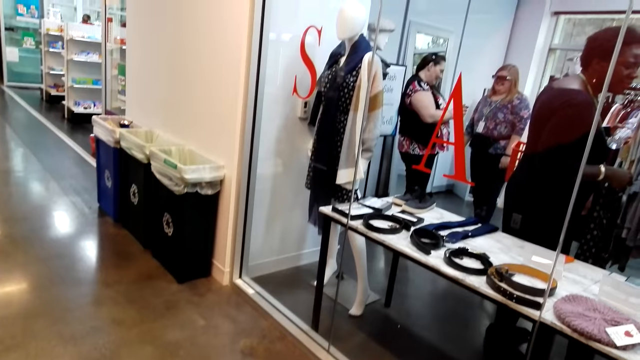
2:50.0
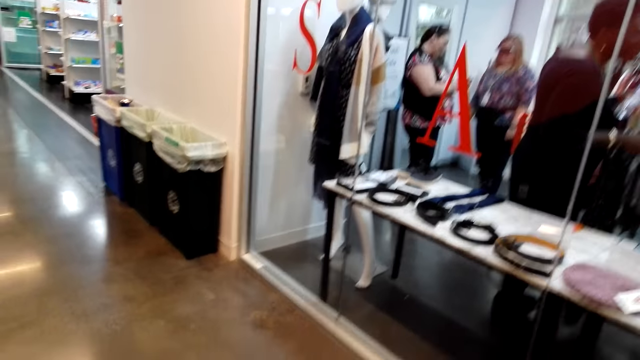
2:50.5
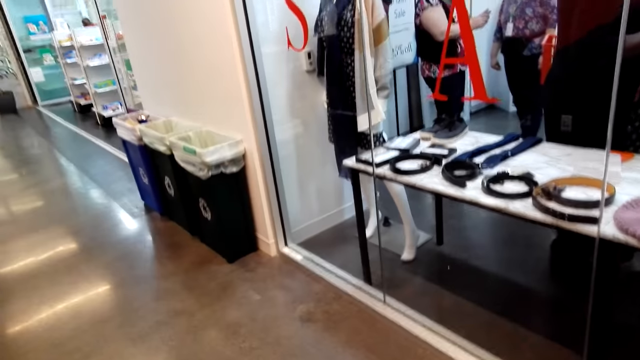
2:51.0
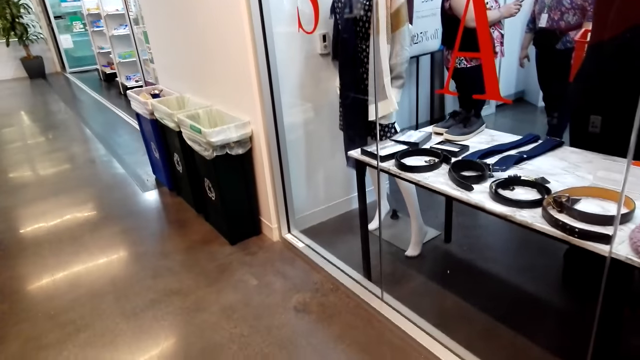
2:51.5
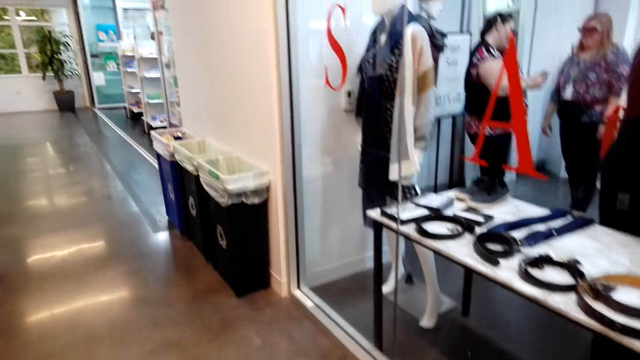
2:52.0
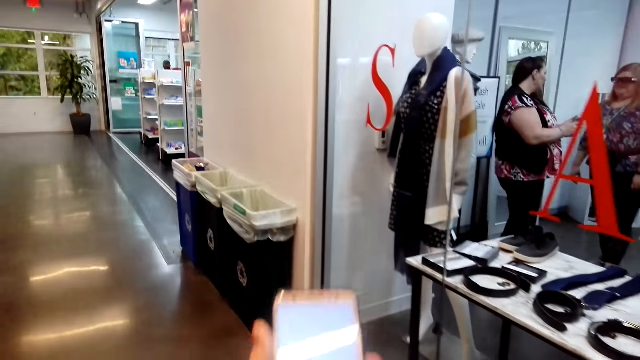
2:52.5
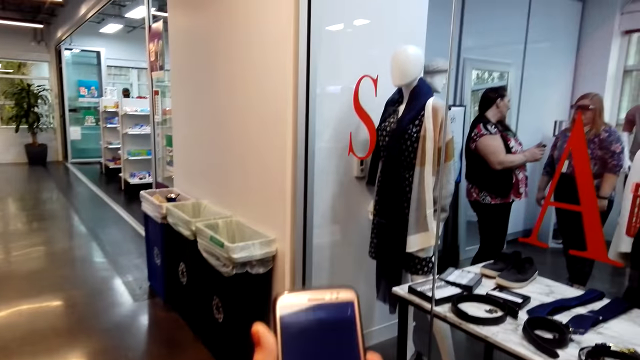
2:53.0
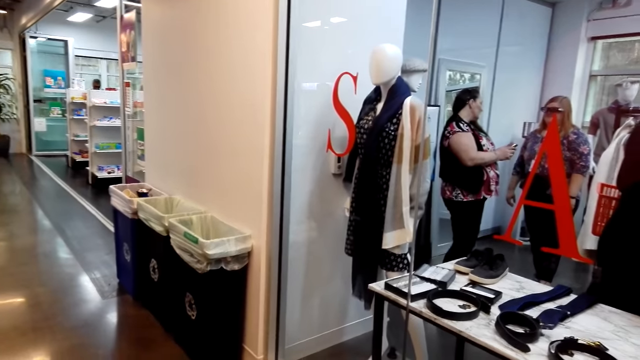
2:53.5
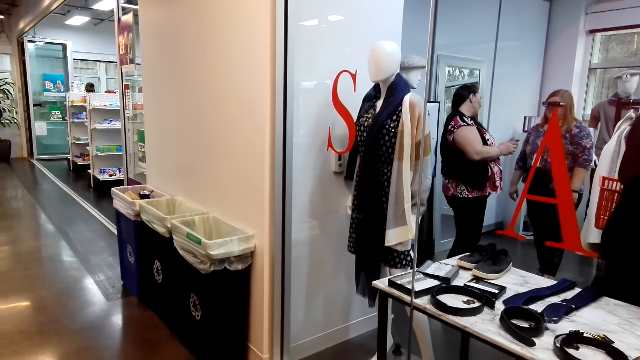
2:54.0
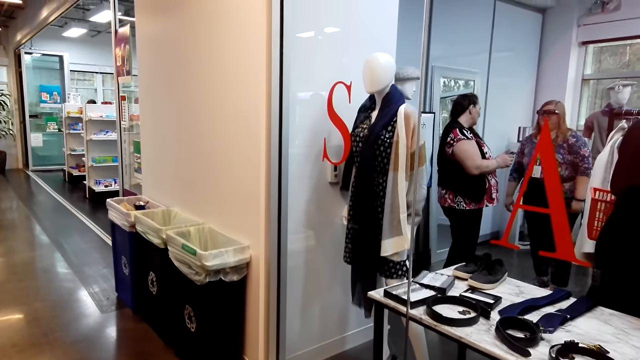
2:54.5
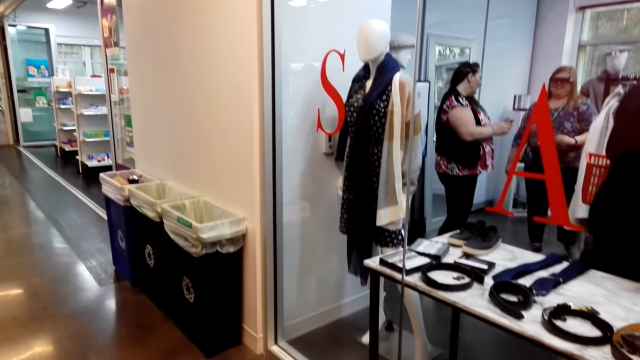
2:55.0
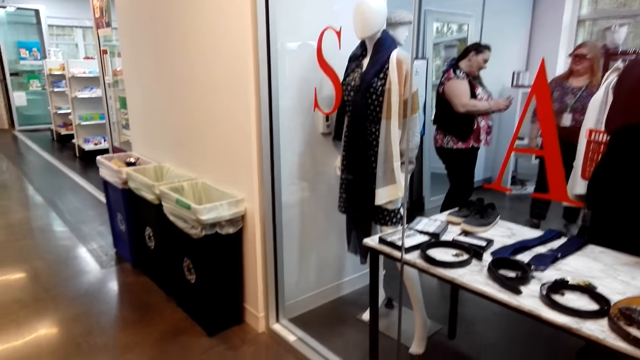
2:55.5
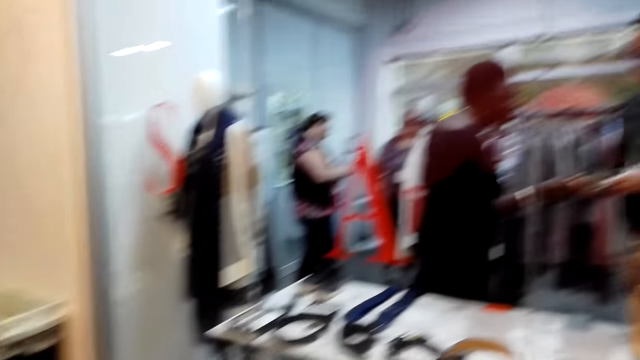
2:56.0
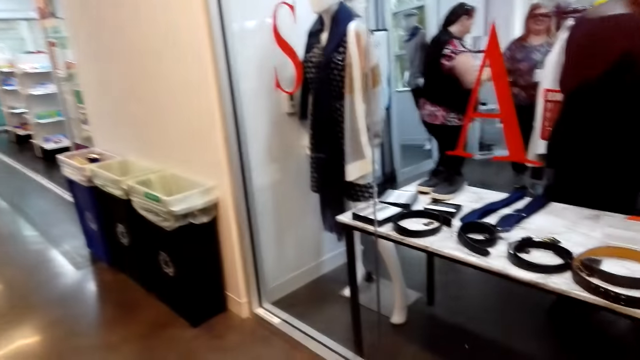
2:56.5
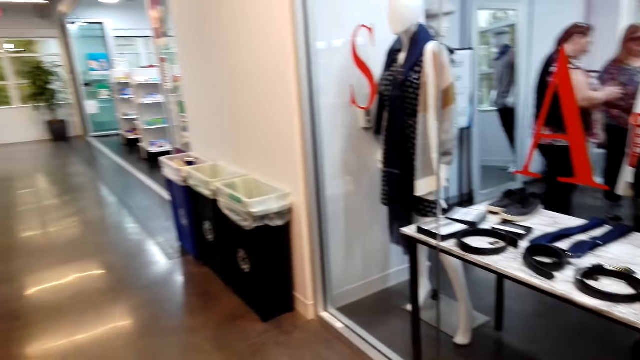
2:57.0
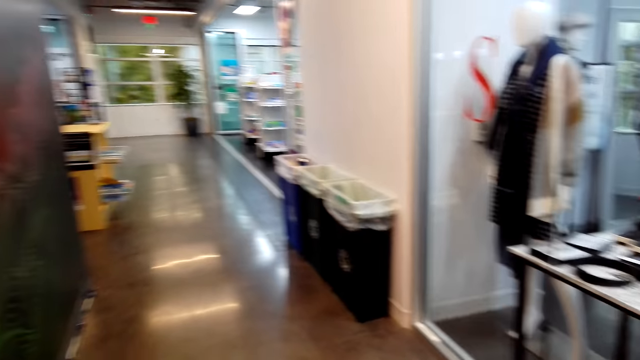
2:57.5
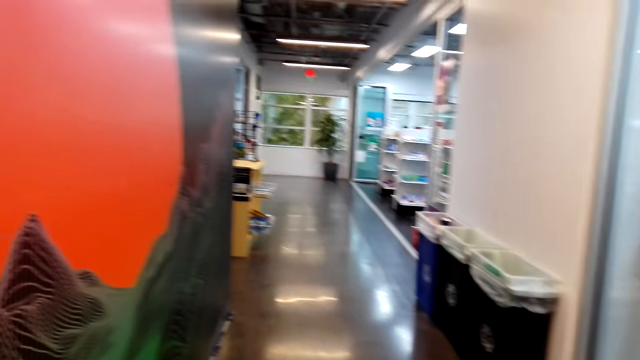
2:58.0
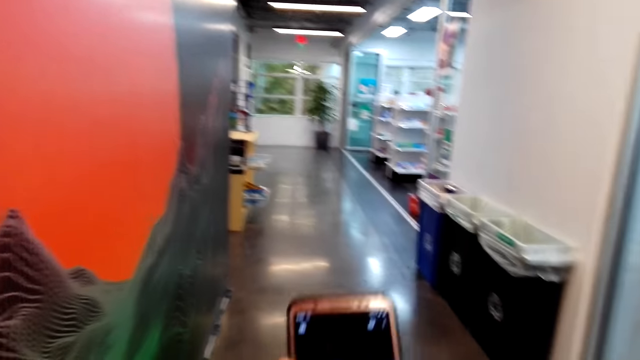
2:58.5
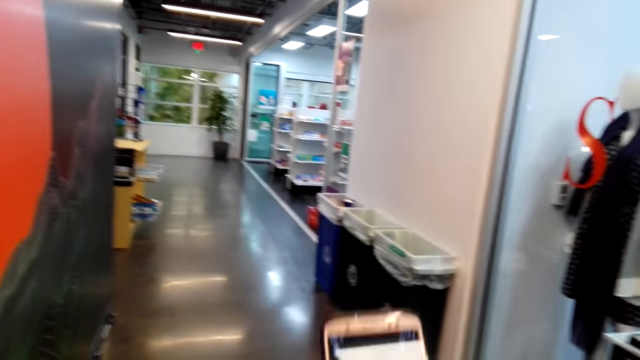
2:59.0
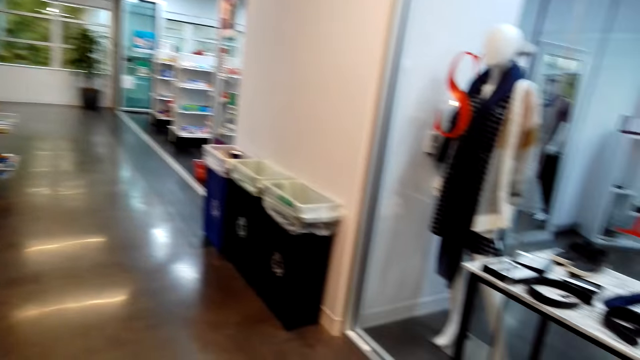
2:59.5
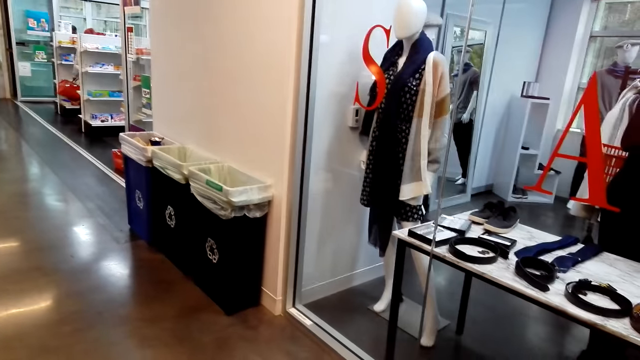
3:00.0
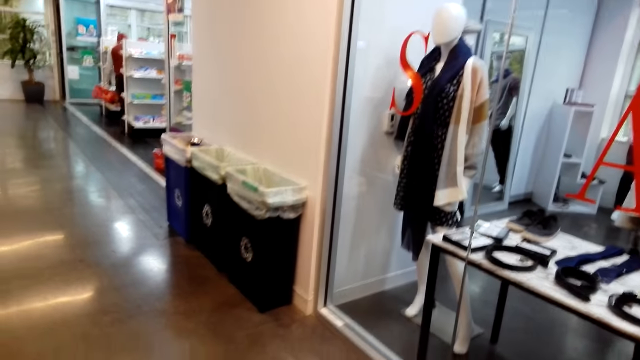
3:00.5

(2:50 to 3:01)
The camera wearer holds up the phone.

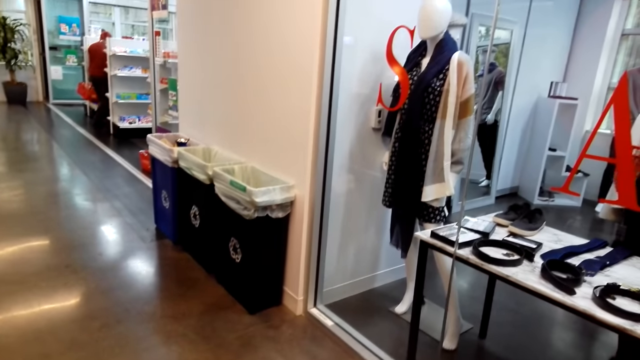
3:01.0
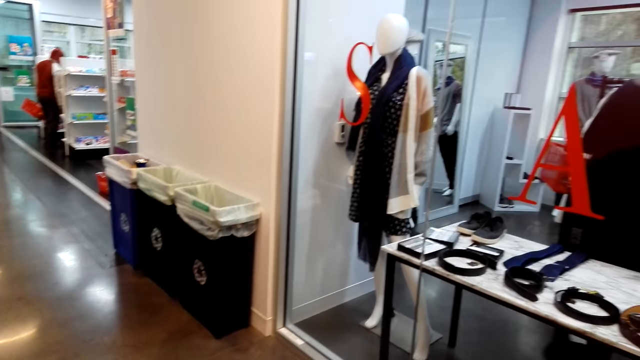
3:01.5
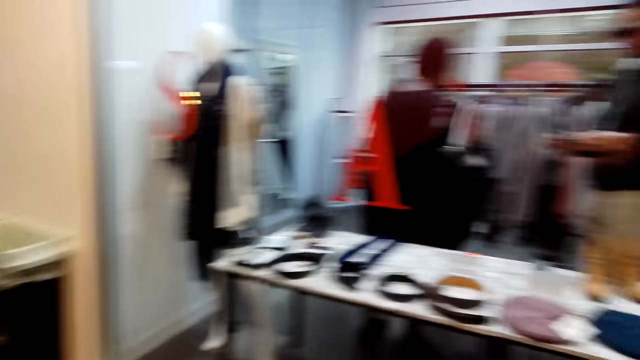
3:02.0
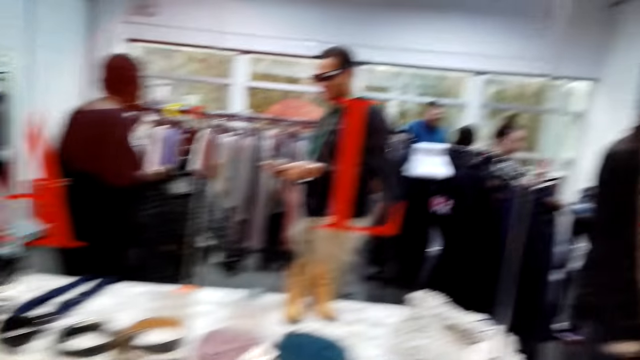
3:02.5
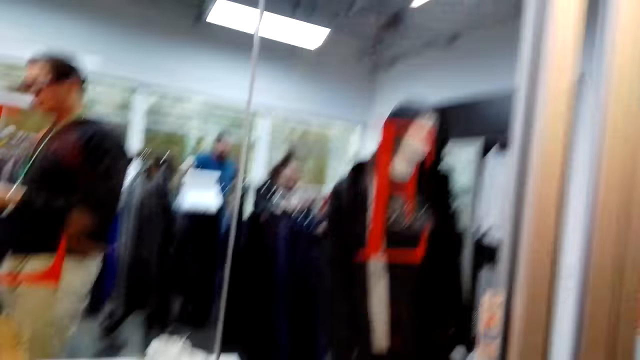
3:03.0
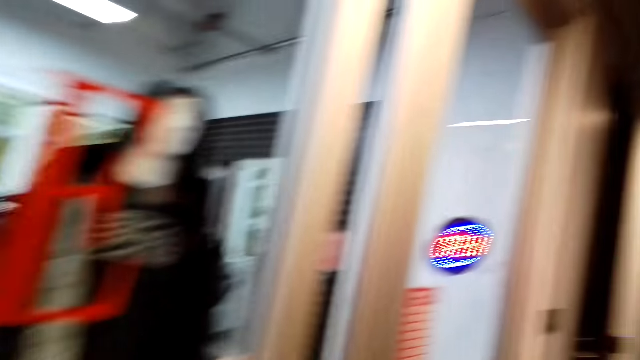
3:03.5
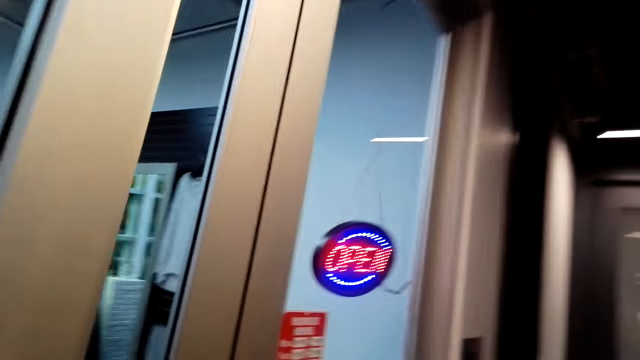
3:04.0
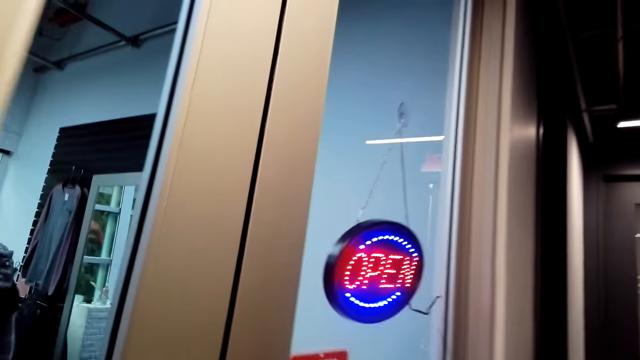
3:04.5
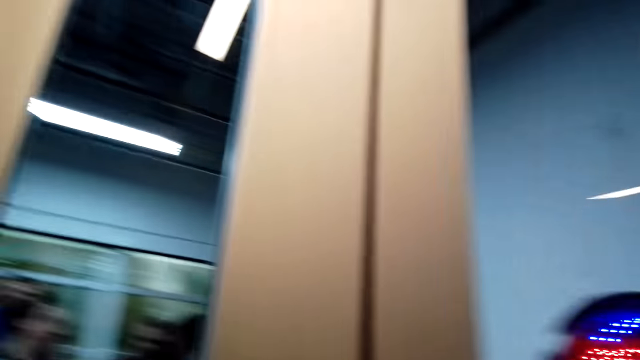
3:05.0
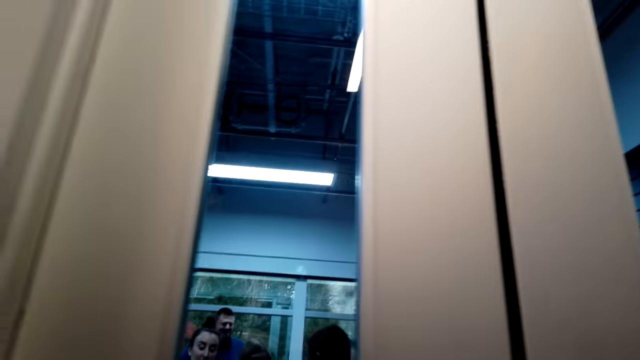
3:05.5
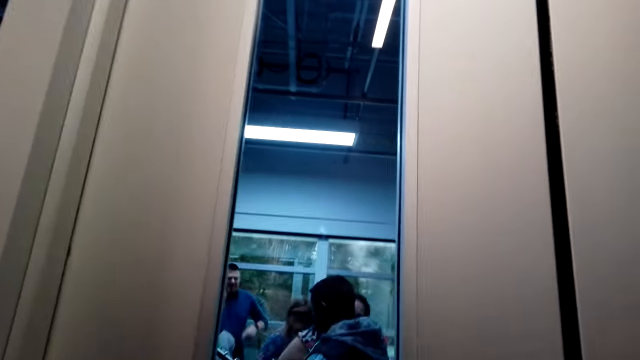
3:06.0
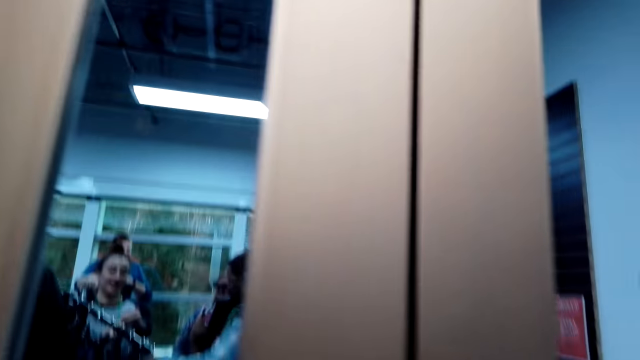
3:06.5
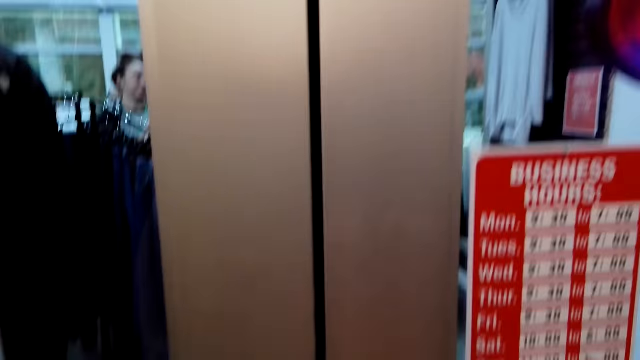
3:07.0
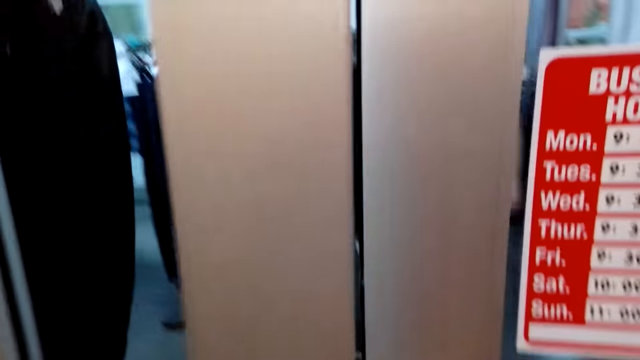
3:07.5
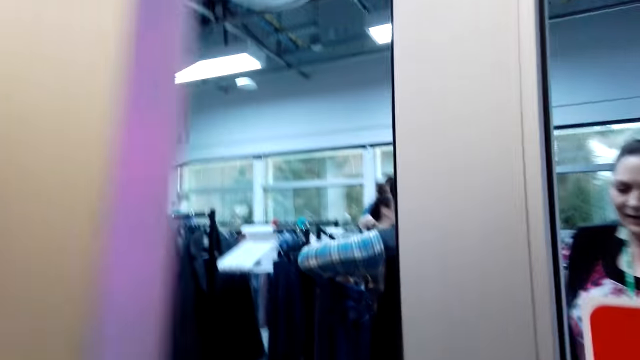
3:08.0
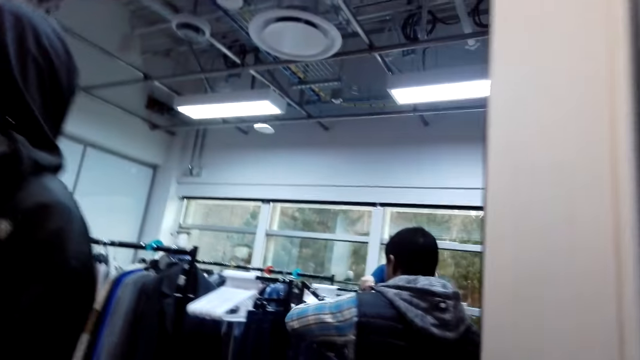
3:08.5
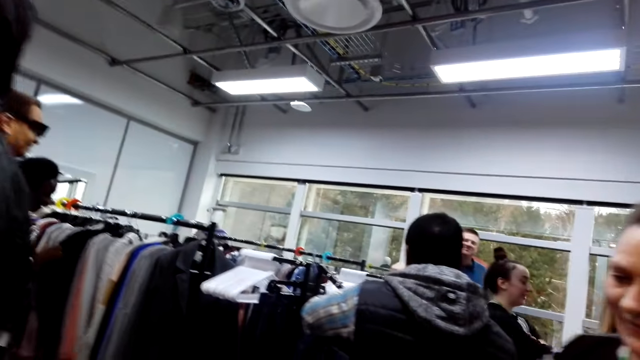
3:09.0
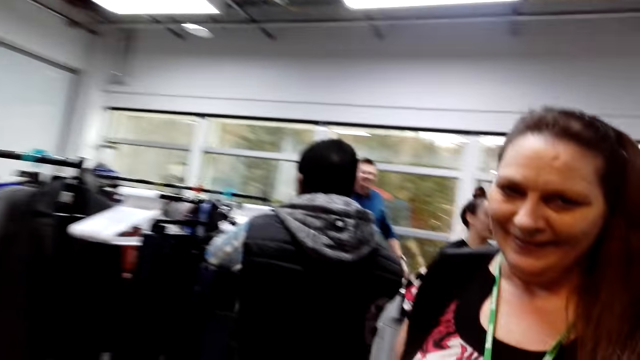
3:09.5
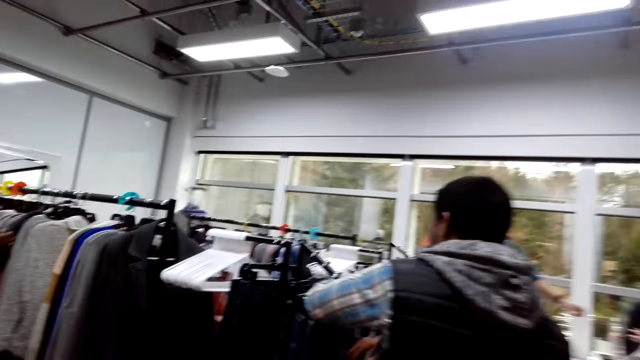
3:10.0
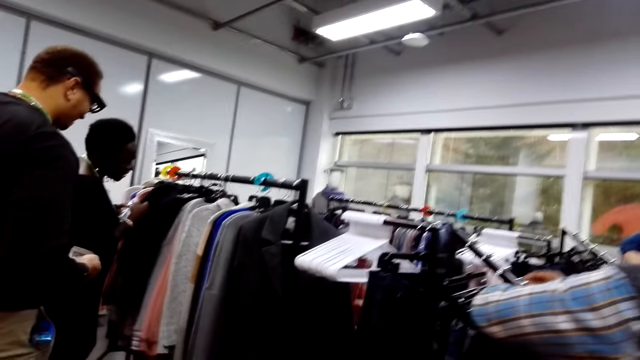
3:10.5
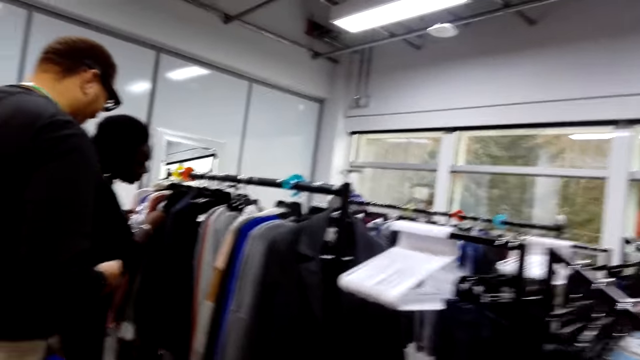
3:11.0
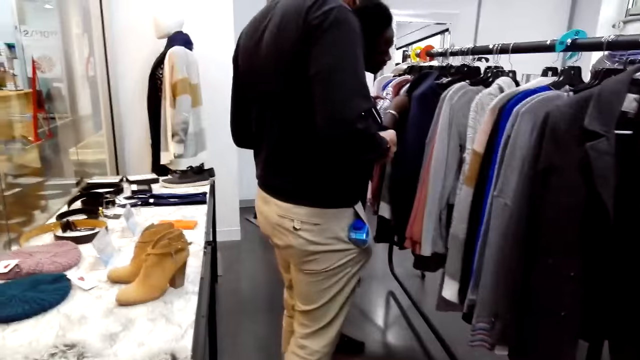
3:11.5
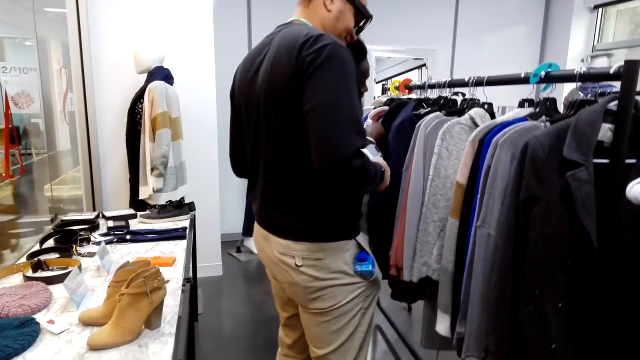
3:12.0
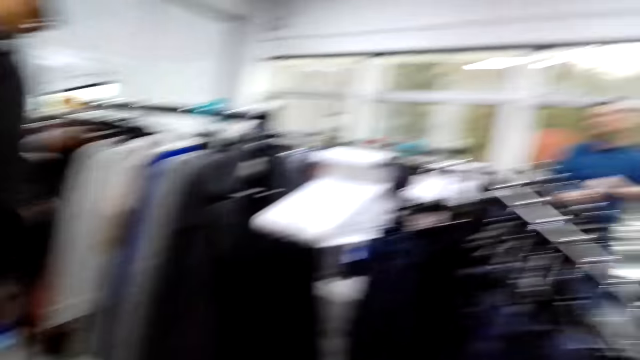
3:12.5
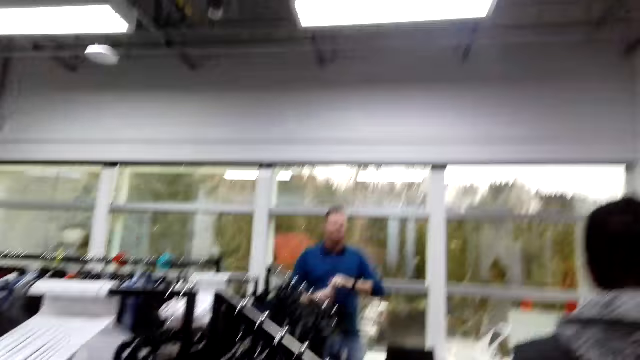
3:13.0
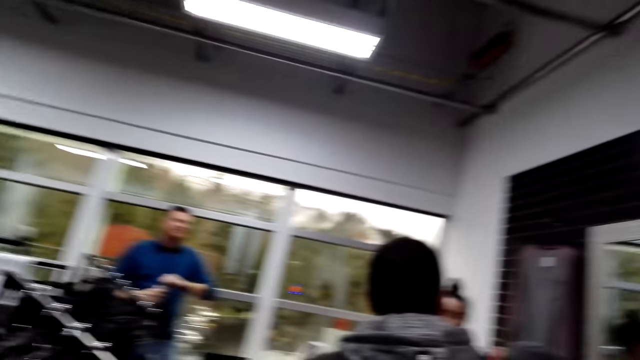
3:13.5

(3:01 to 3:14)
The camera wearer moves to the door. They open the door. They enter the cloth store.
